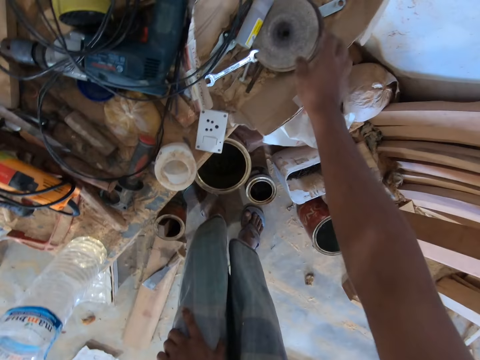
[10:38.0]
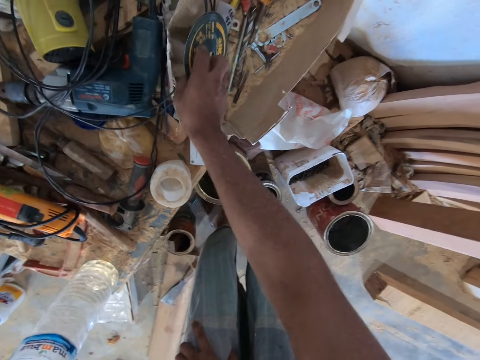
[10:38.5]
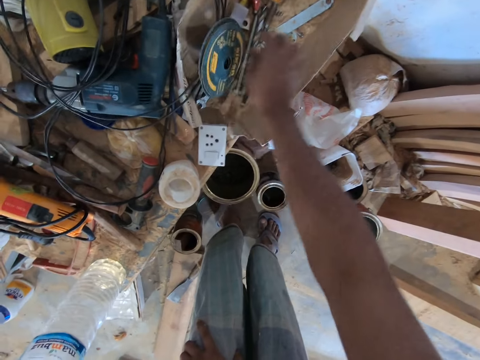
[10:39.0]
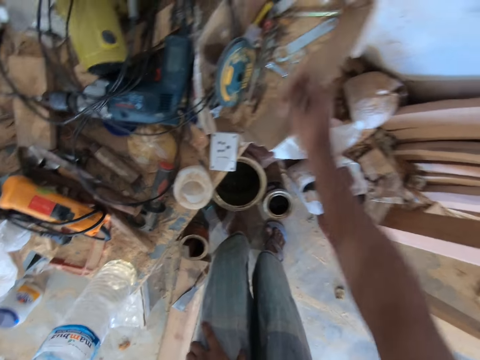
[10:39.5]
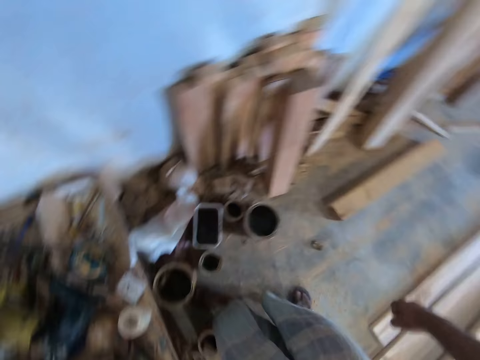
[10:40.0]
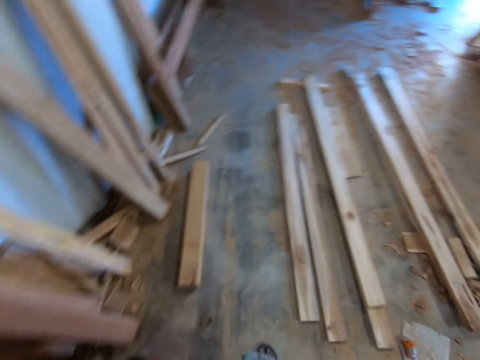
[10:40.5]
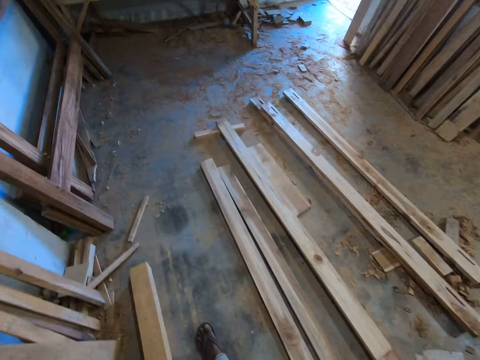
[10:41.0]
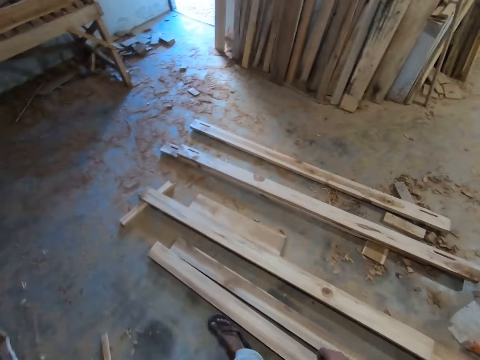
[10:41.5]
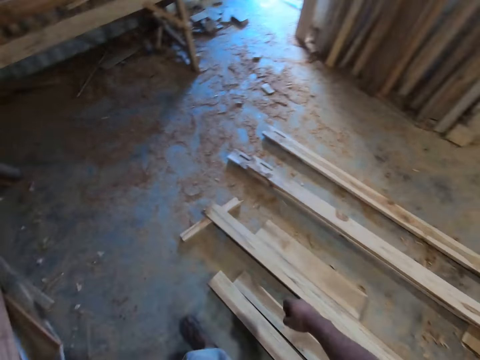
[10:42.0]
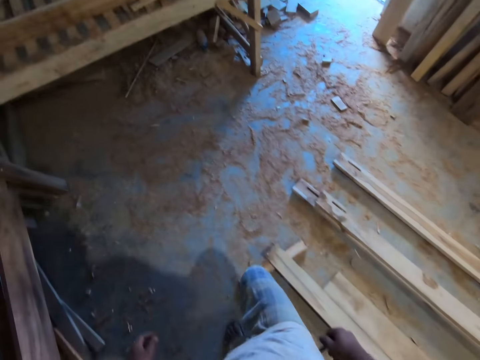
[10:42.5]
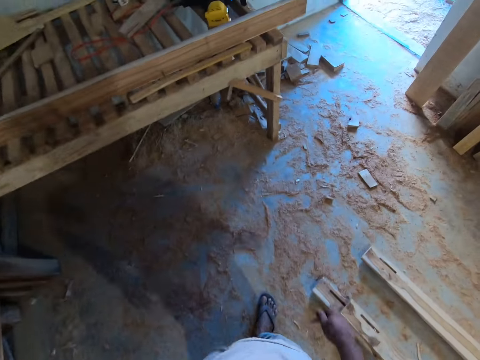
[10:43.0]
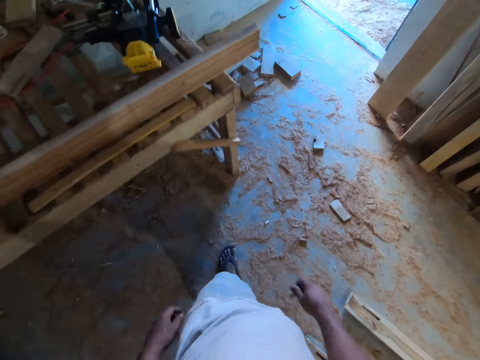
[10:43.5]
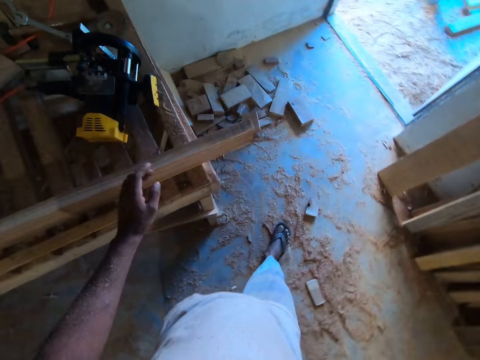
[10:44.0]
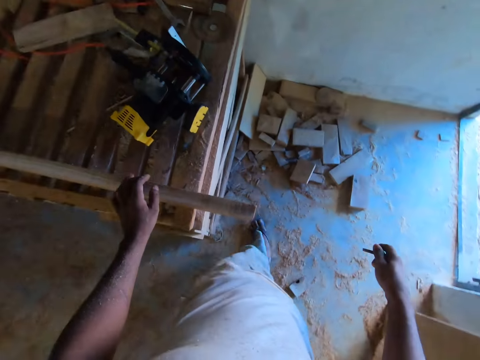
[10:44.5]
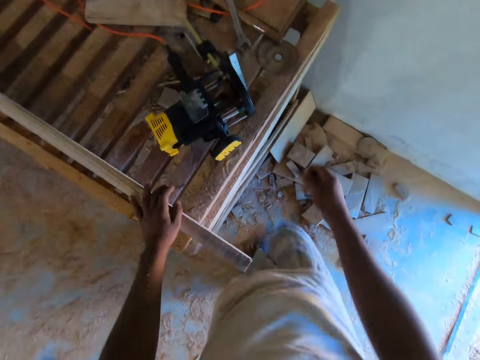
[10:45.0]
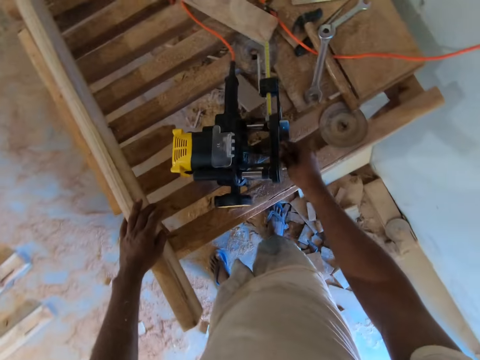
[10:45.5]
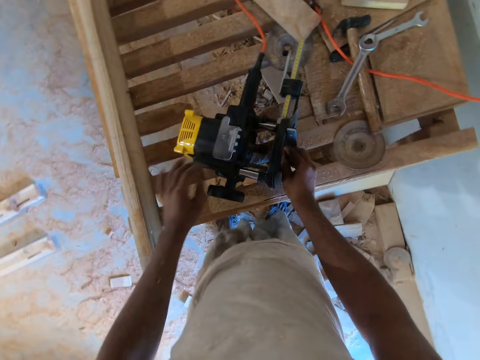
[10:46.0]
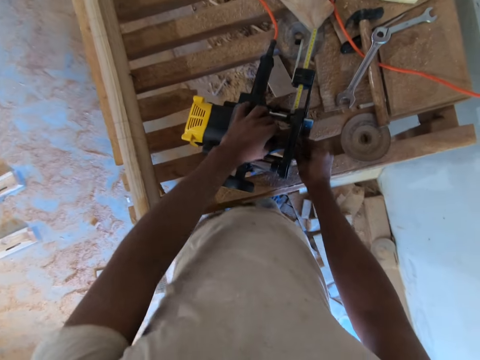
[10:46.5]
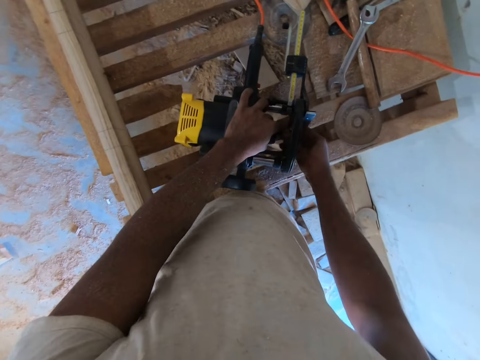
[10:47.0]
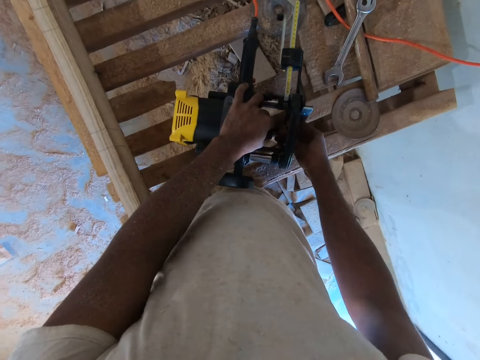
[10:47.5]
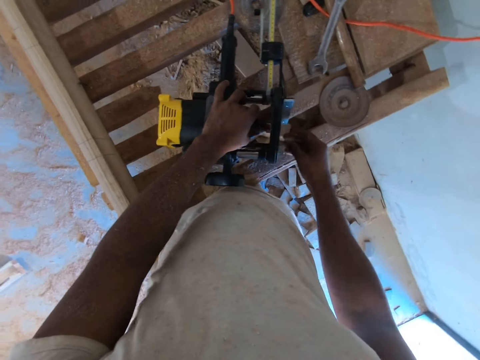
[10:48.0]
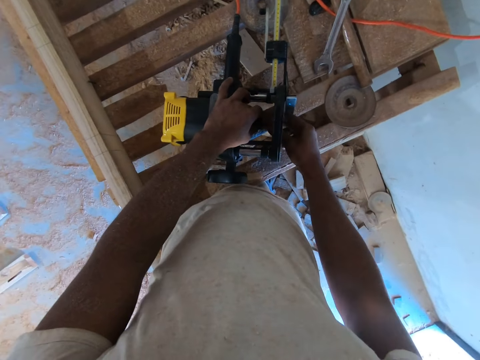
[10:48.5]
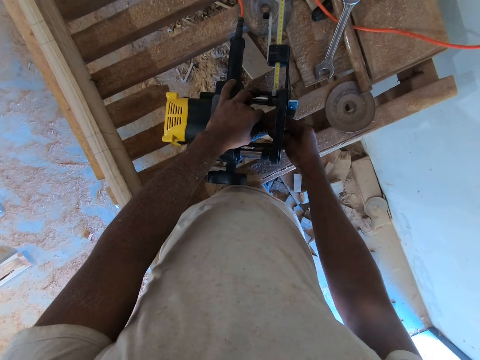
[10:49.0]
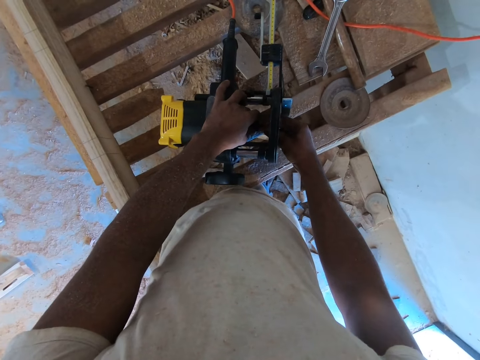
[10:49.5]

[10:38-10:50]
The camera wearer moves a disc on a table with his right hand. He picks a piece of metal from the table with his right hand. He places the piece of metal in the wood planer machine with both hands.

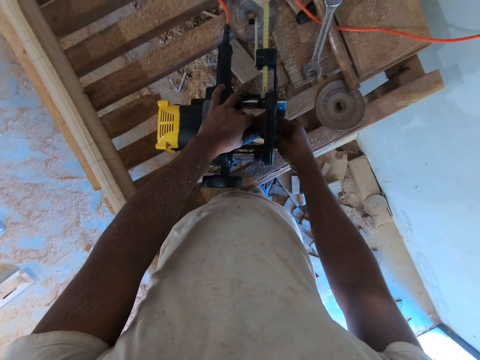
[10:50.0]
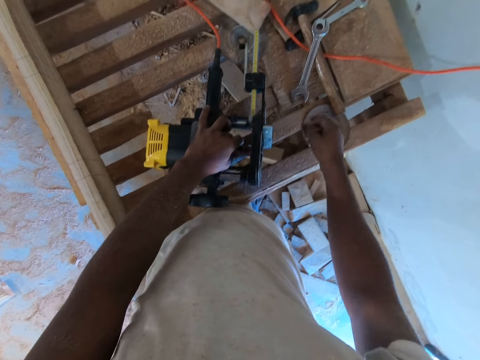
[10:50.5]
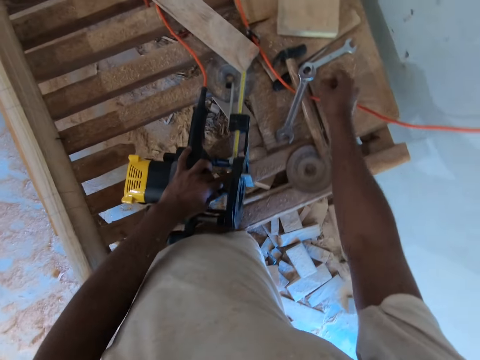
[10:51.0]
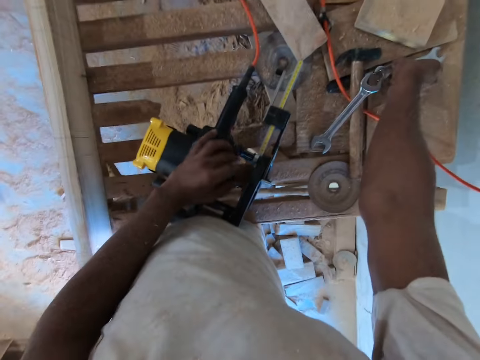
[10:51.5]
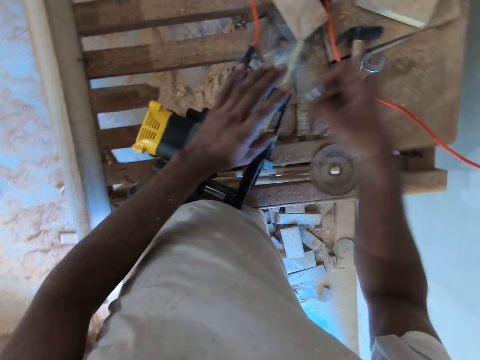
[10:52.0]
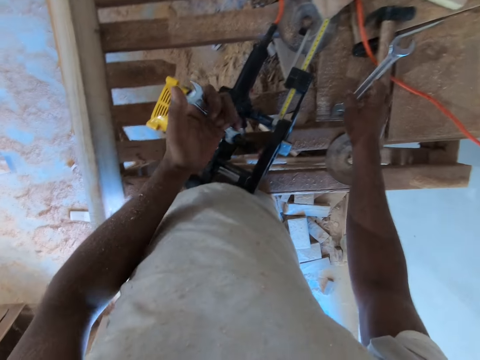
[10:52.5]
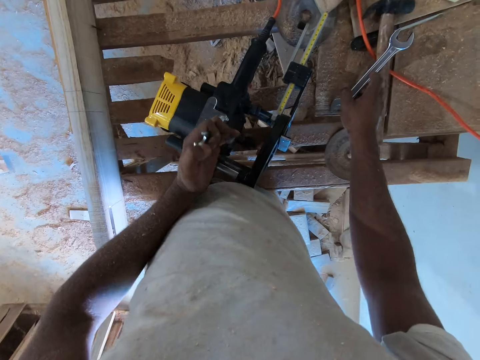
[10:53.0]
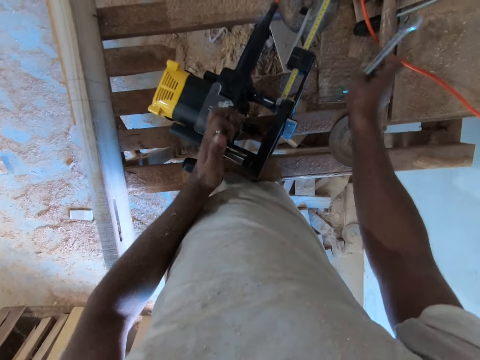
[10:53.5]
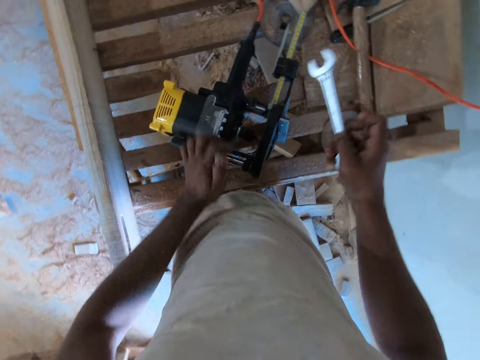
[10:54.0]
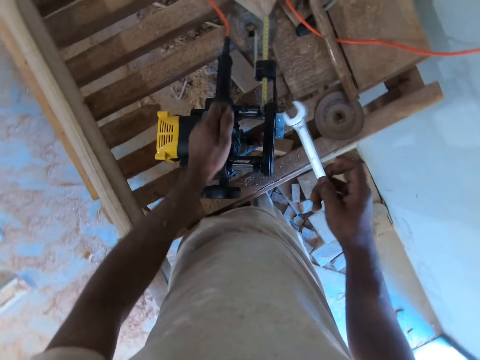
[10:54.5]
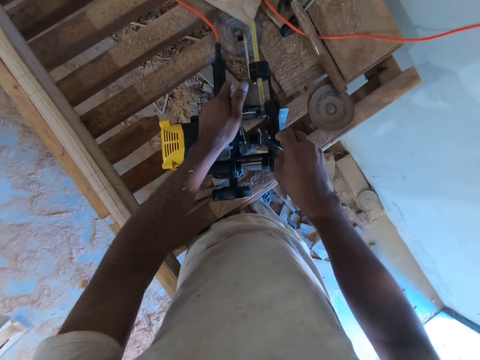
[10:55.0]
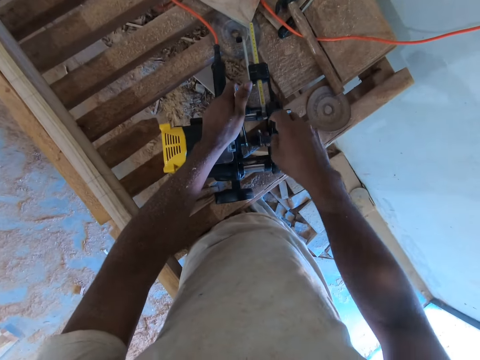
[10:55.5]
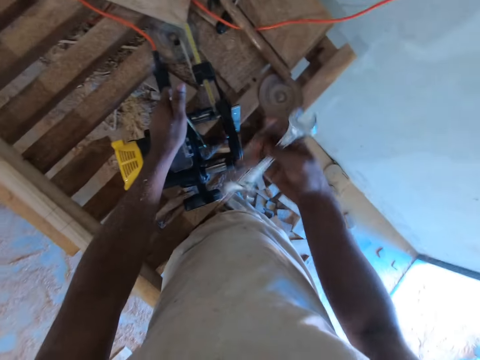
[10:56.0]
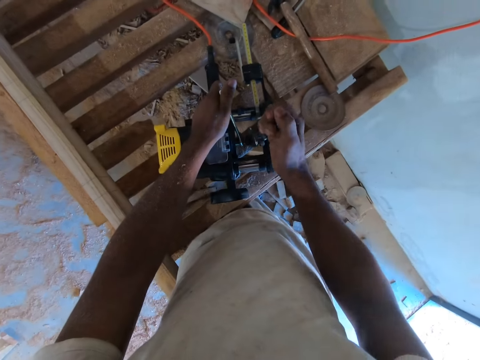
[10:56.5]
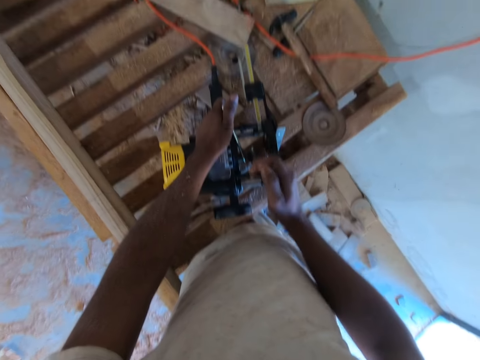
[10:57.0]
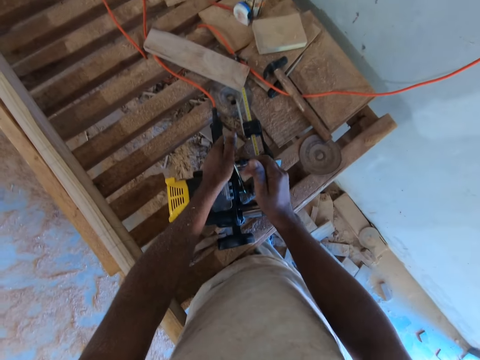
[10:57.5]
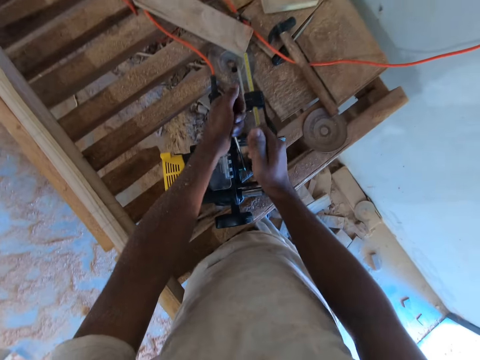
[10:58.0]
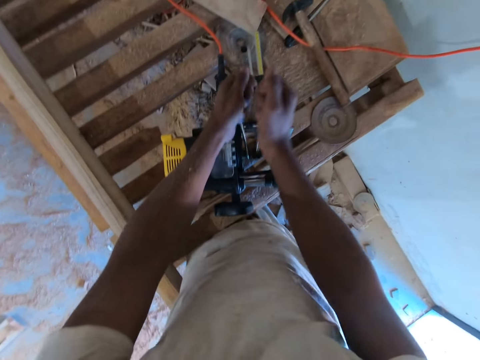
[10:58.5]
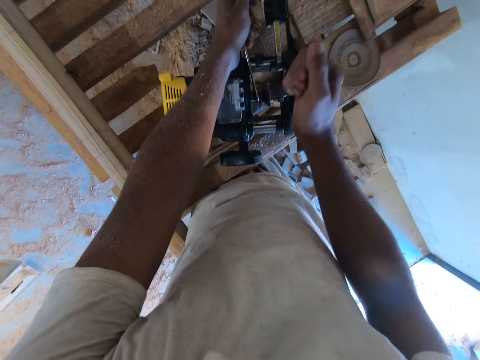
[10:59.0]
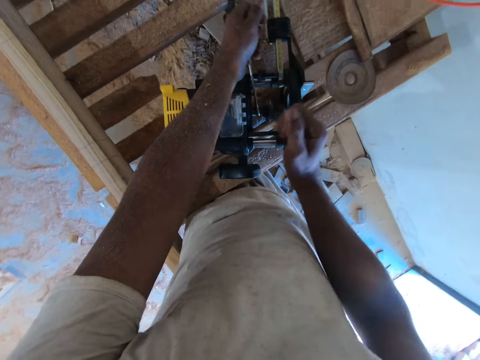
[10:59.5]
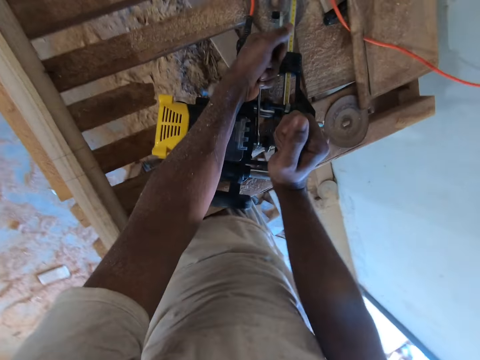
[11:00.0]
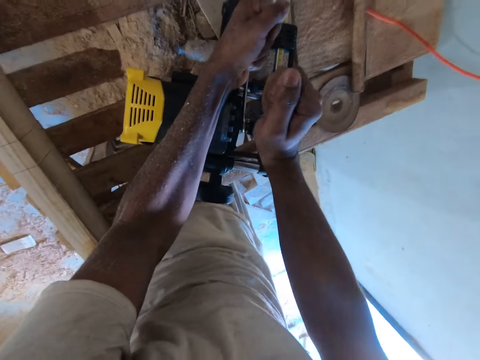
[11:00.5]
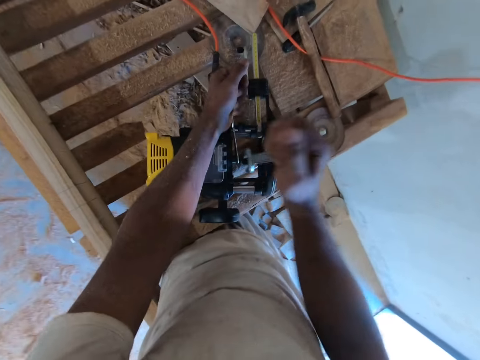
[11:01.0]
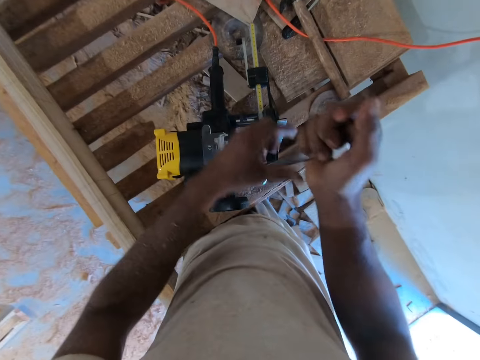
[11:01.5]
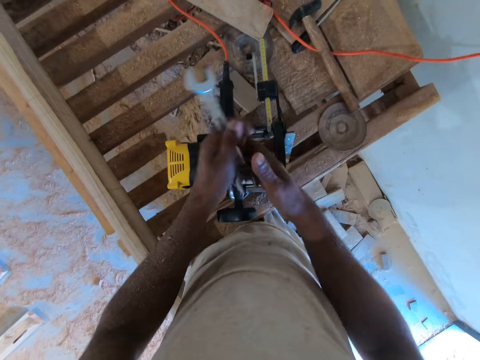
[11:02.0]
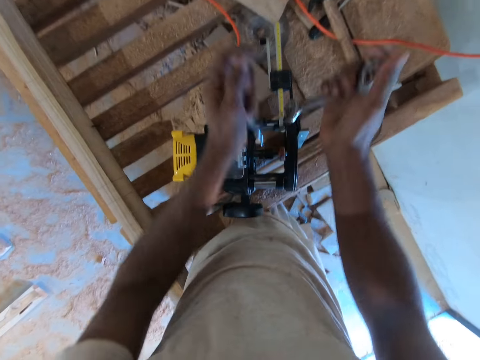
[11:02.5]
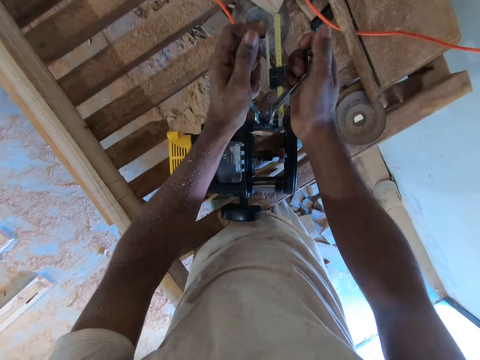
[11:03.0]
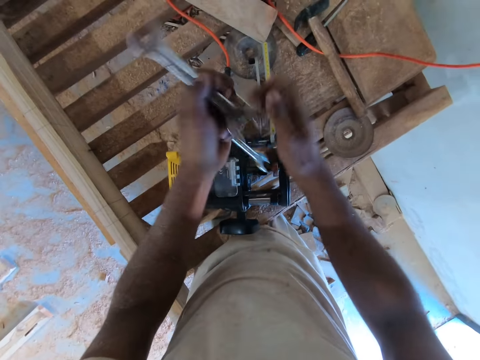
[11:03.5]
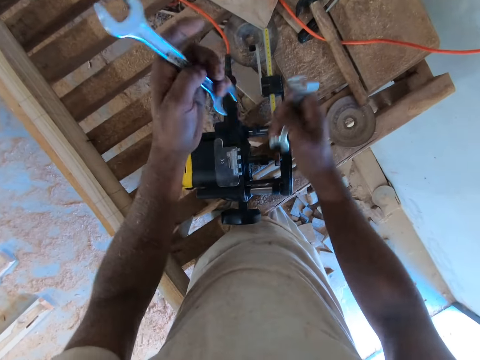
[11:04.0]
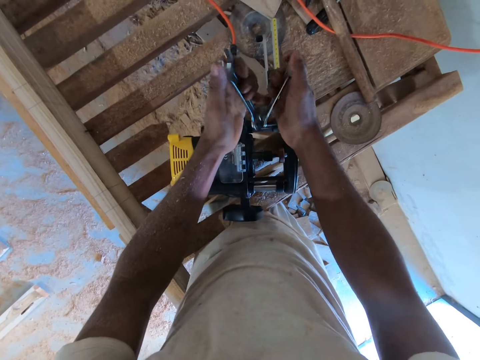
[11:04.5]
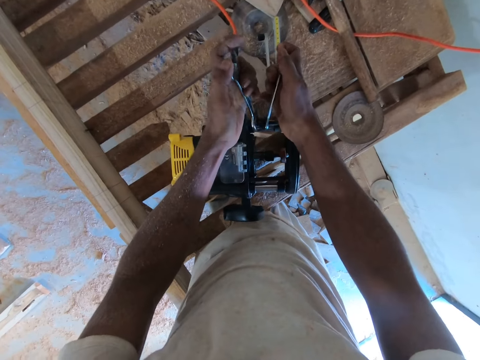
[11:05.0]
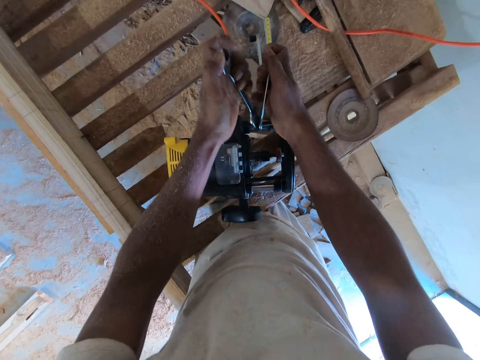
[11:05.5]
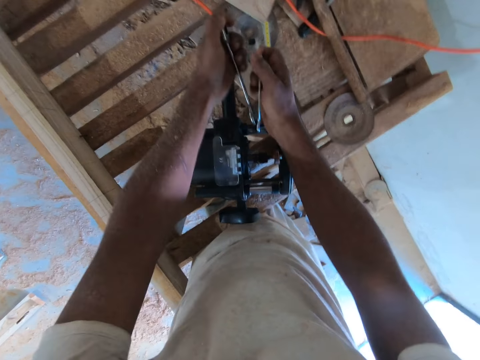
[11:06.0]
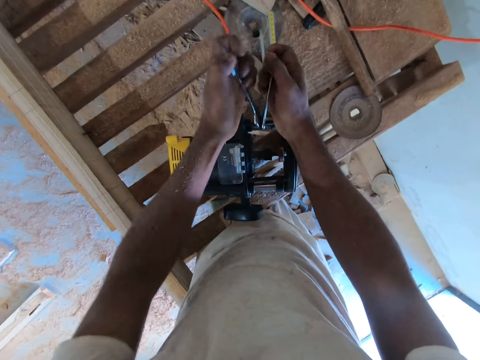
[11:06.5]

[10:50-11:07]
The camera wearer picks the spanner from the platform with his right hand. He passes the spanner from his right hand to his left hand. He picks the spanner from the platform with his right hand. He screws the piece of metal into the wood planer machine with the spanner in his left hand. He screws the piece of metal into the wood planer machine with the spanner in his right hand. He passes the spanner from his left hand to his right hand. He passes the spanner from his right hand to his left hand. He screws the piece of metal into the wood planer machine with the spanner in his left hand. He screws the piece of metal into the wood planer machine with the spanner in his right hand.
